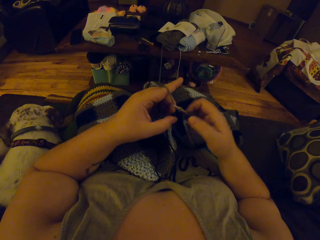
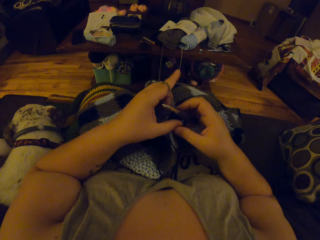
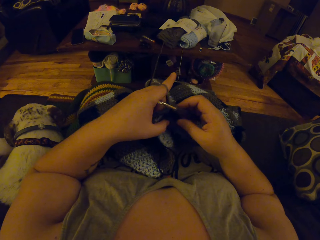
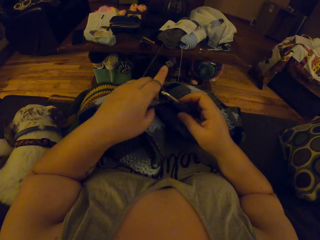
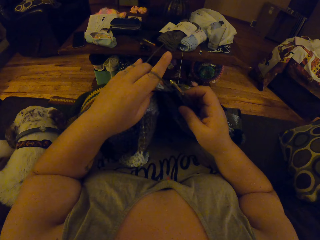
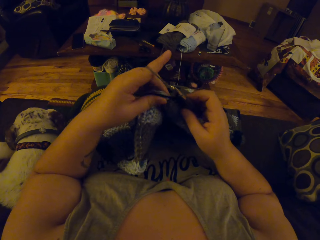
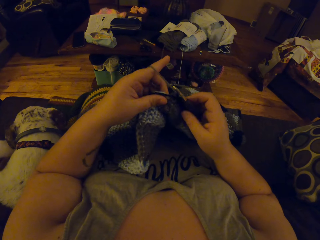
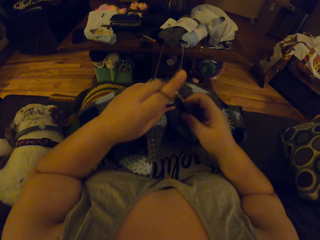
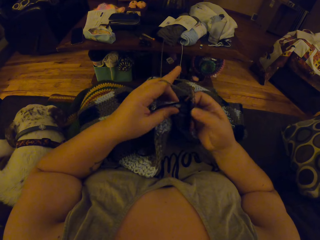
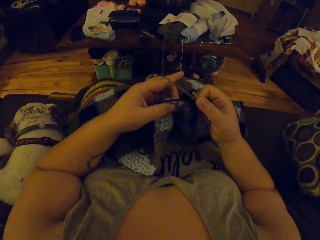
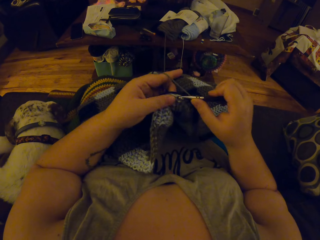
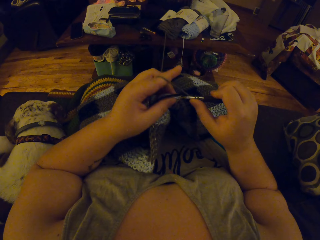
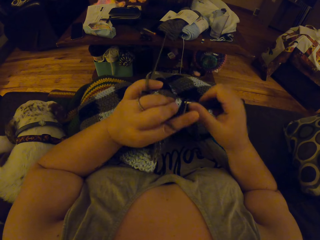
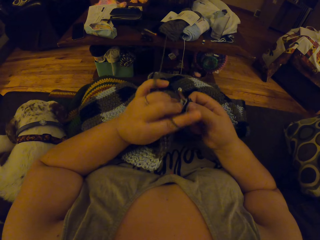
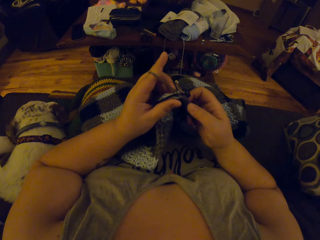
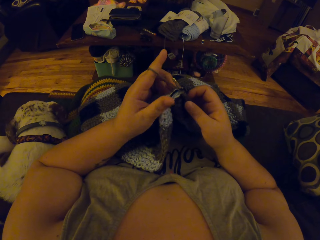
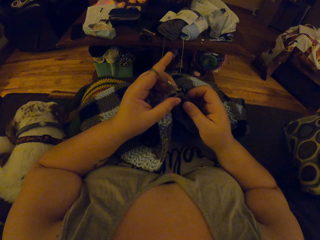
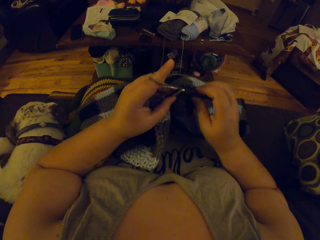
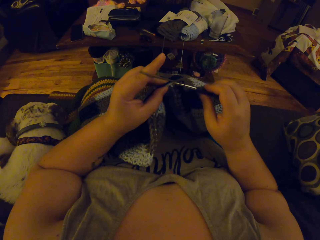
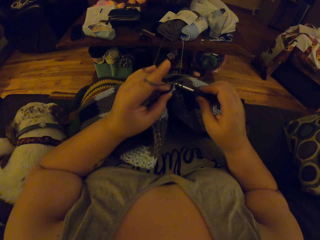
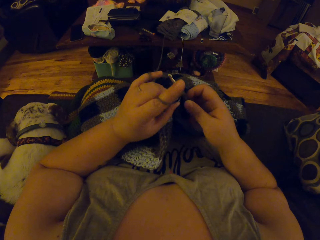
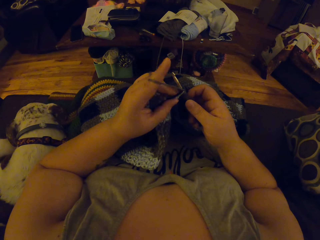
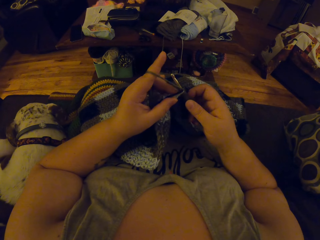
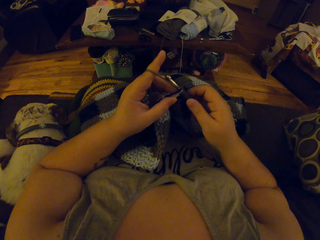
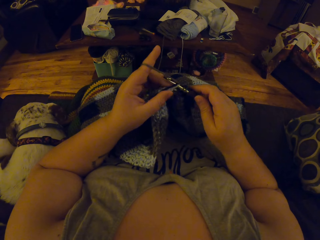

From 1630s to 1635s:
The camera wearer crochets the yarn with the crochet hook in her right hand.

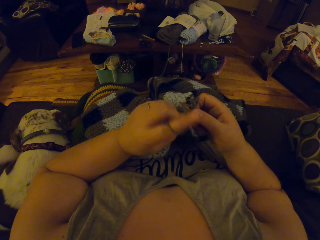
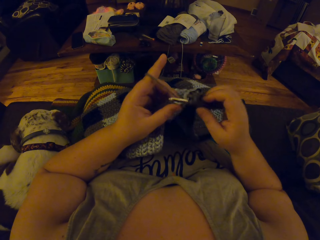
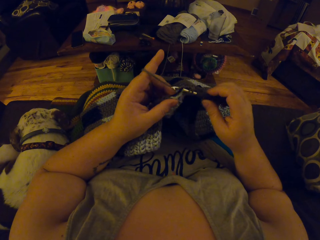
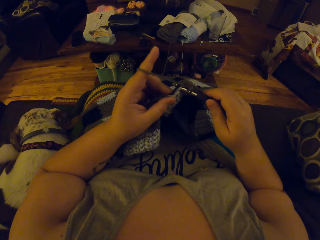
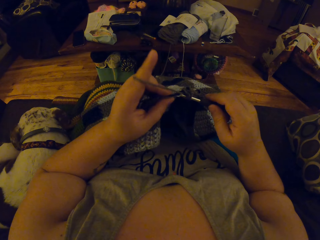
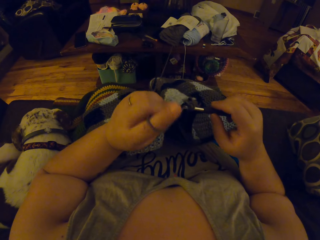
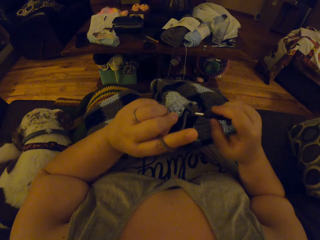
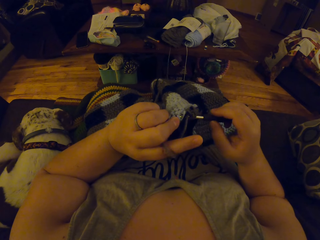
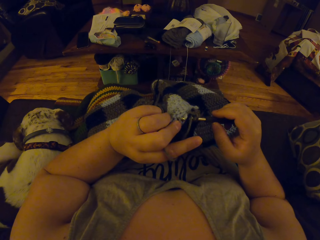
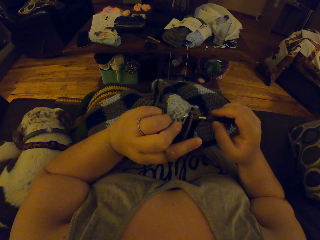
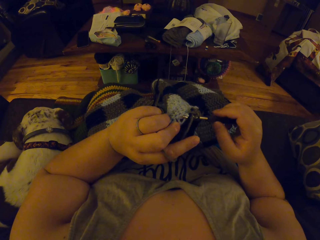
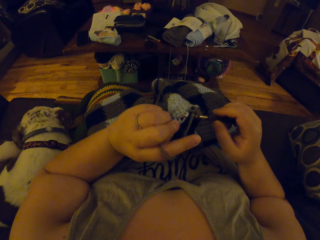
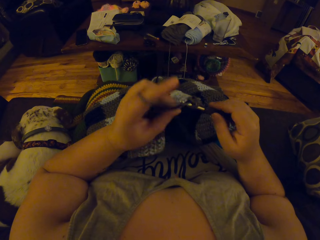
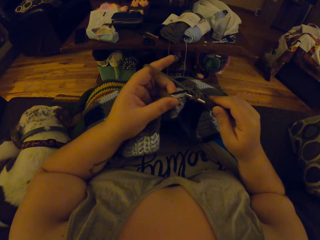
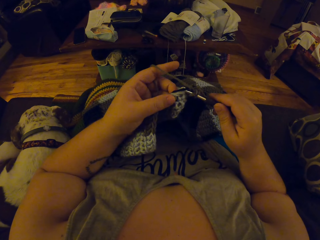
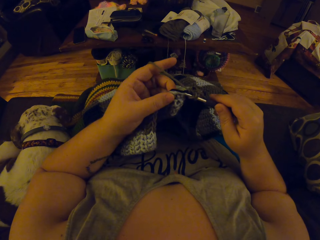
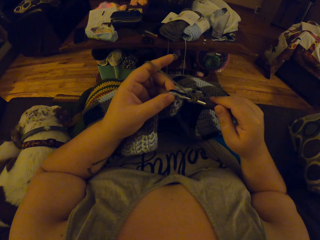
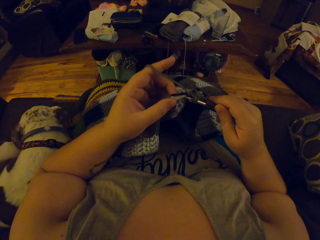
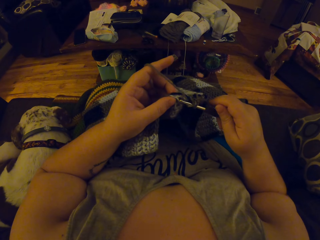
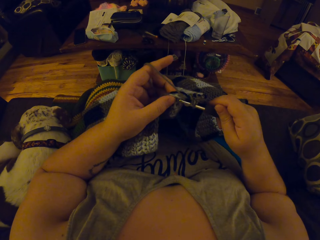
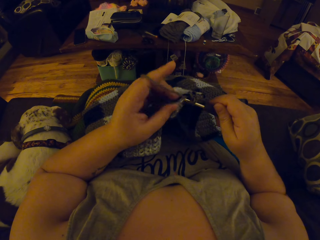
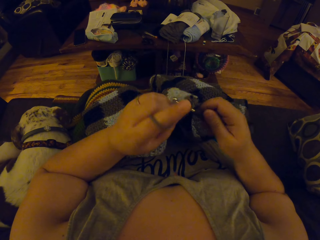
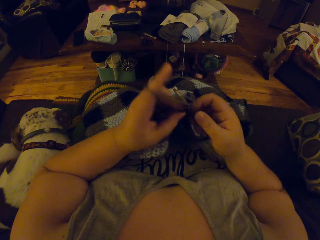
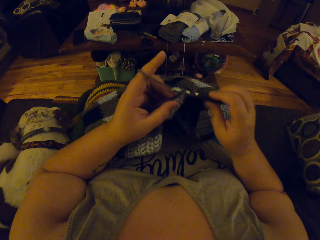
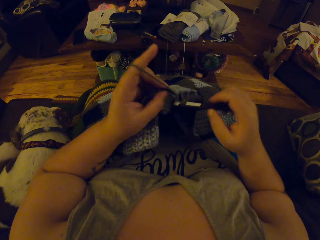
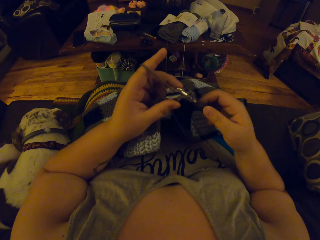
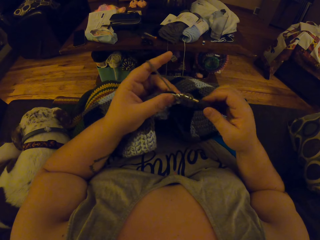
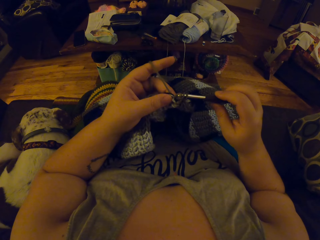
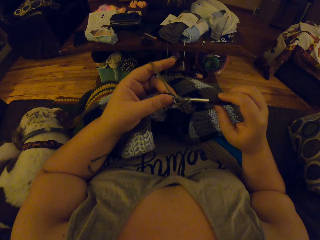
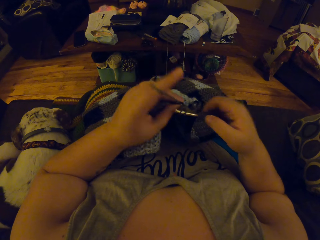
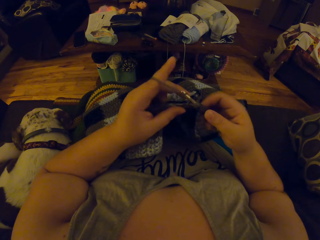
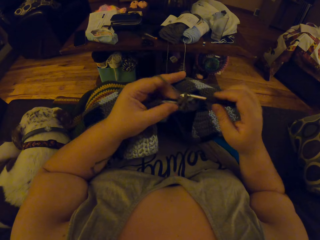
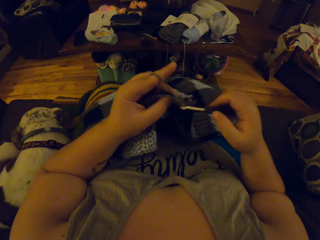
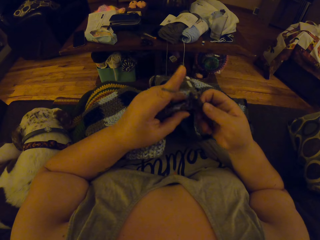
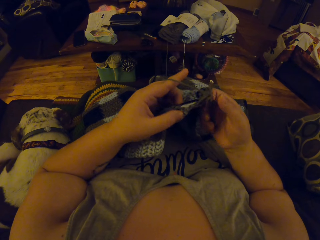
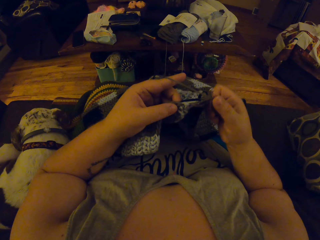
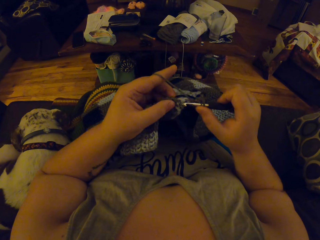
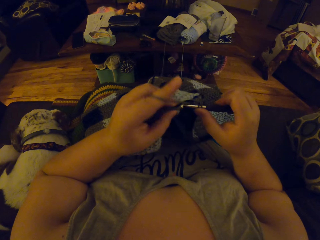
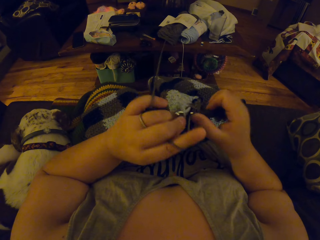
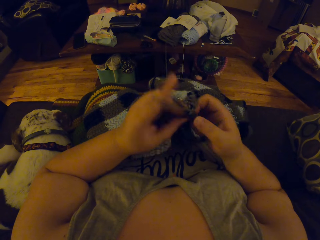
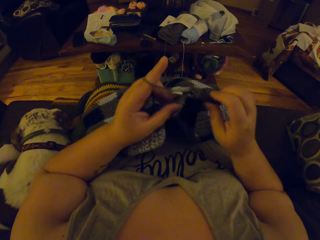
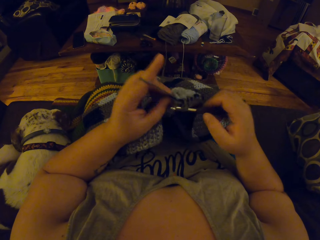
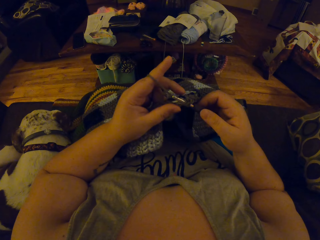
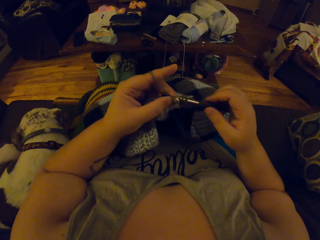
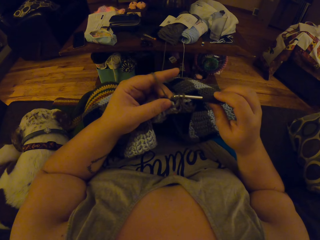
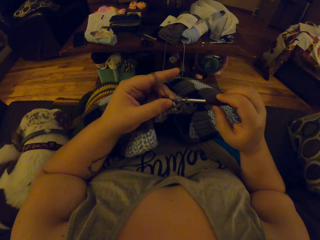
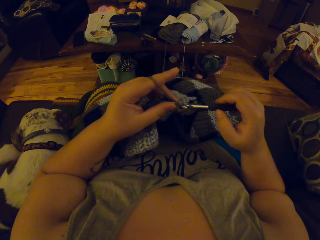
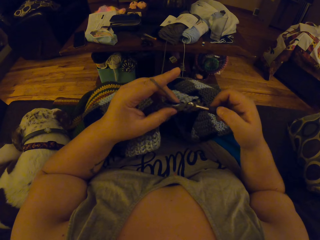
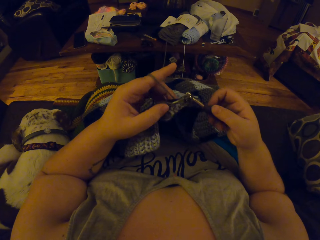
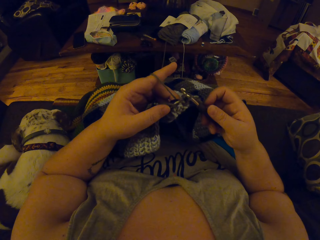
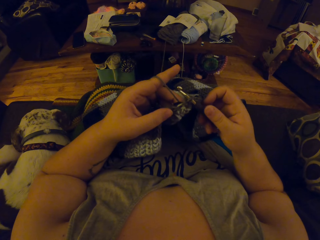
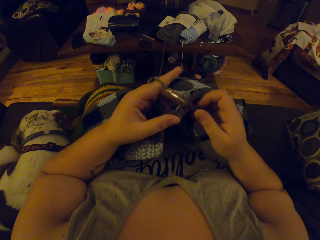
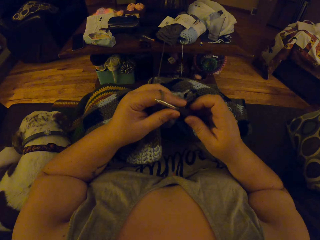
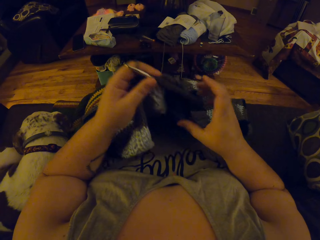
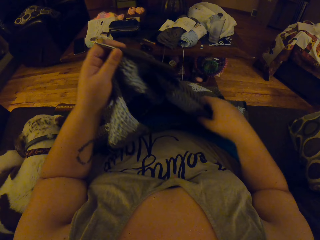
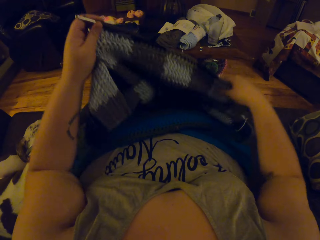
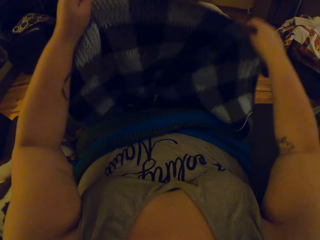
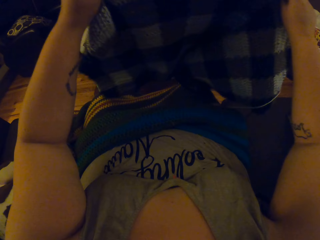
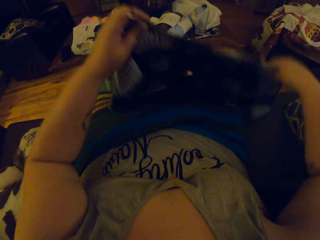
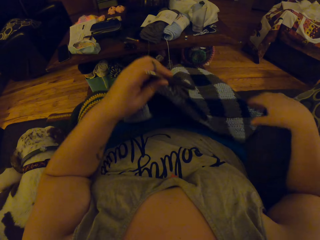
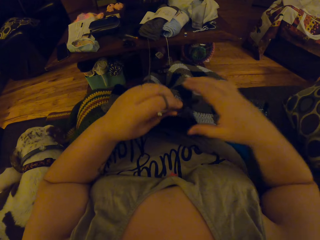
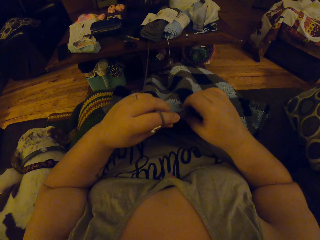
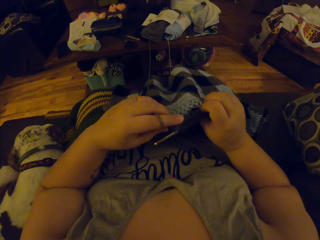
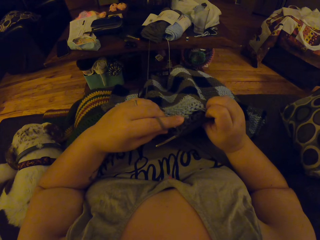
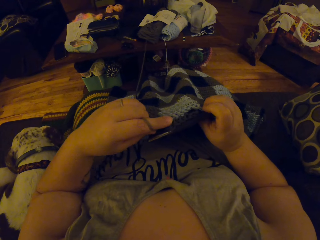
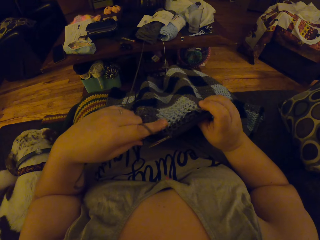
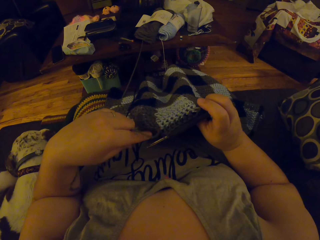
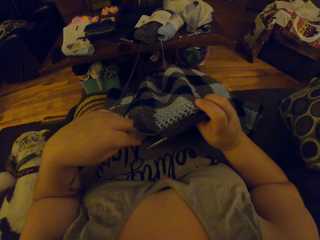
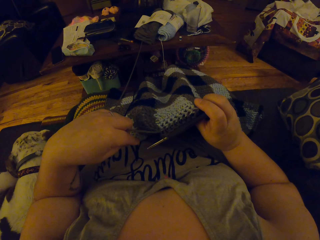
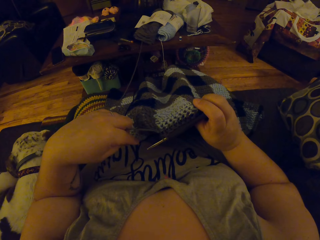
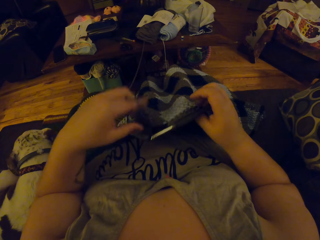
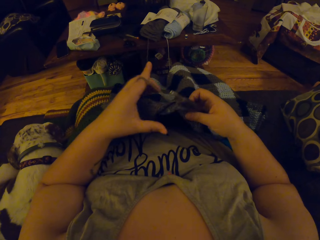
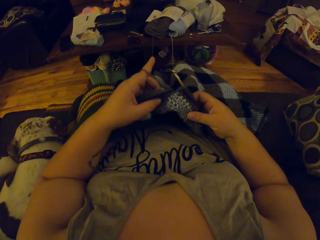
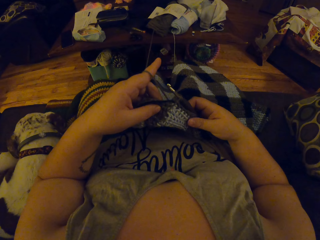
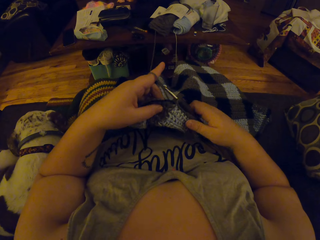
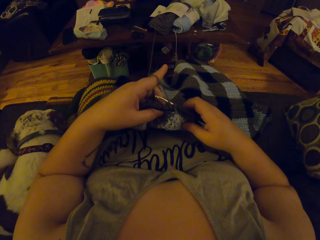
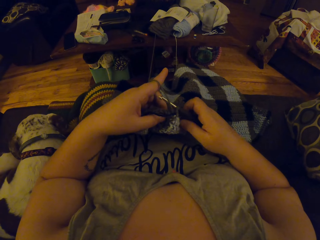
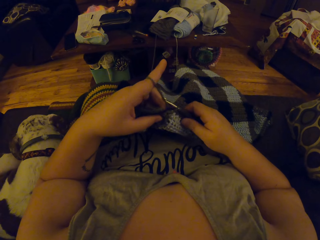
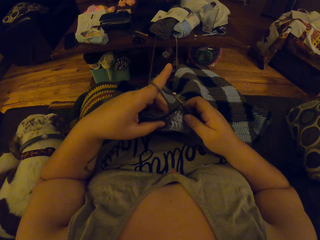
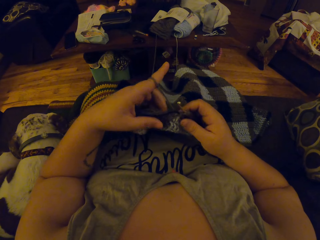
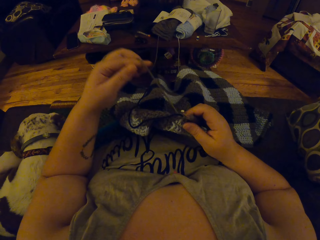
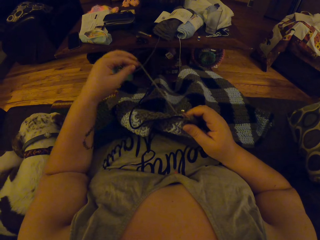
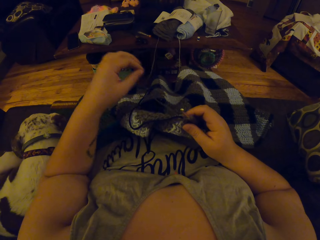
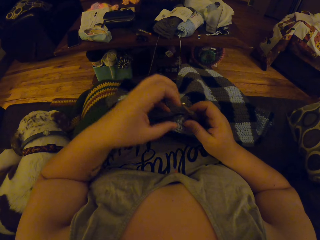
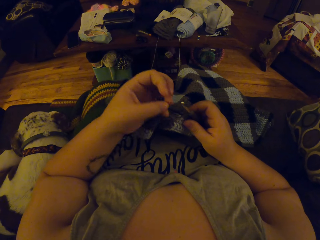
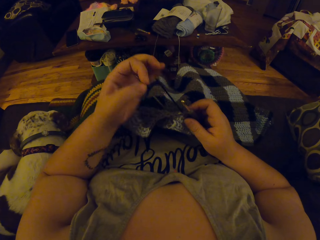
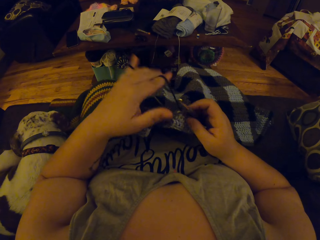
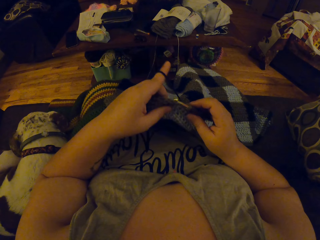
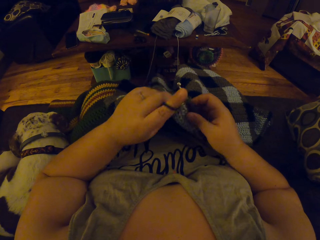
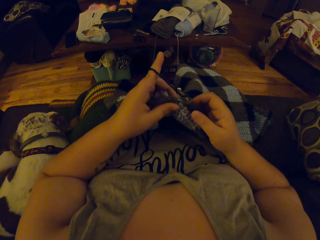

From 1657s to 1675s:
The camera wearer checks the fabric. She knits the fabric with a crochet. She lifts up the fabric. She adjusts the crochet on her lap with both hands. She checks the fabric. She smoothens the surface of the crochet with both fingers. She arranges the thread of the yarn properly with her left hand. She rolls the yarn on the finger.
